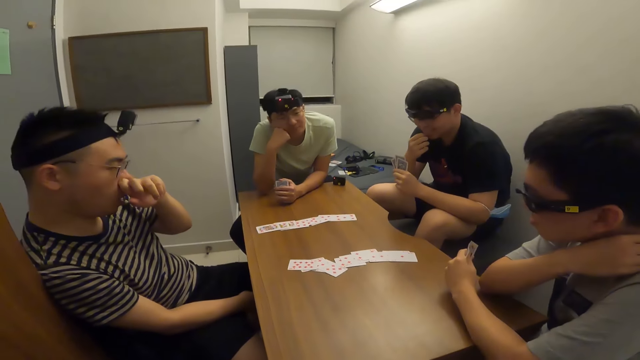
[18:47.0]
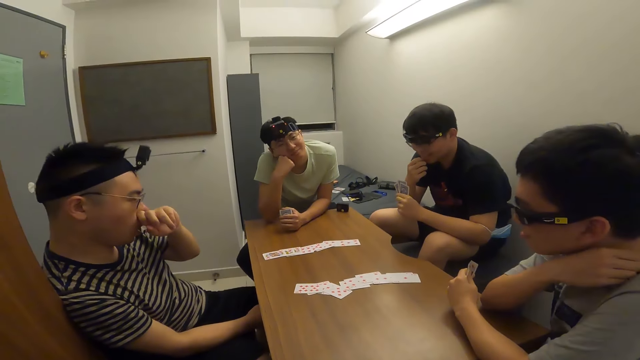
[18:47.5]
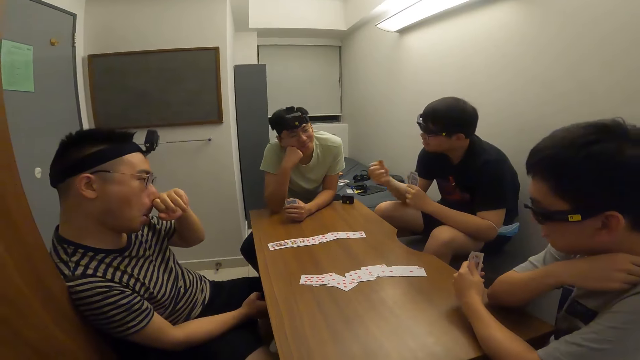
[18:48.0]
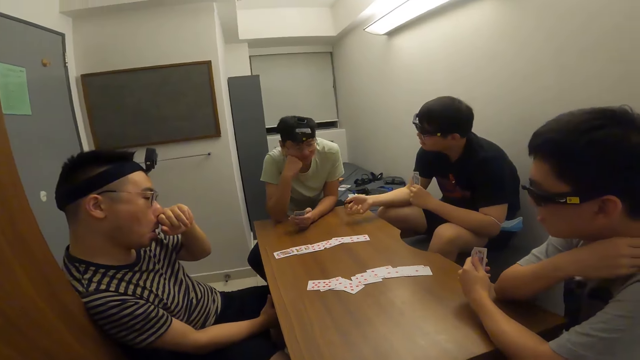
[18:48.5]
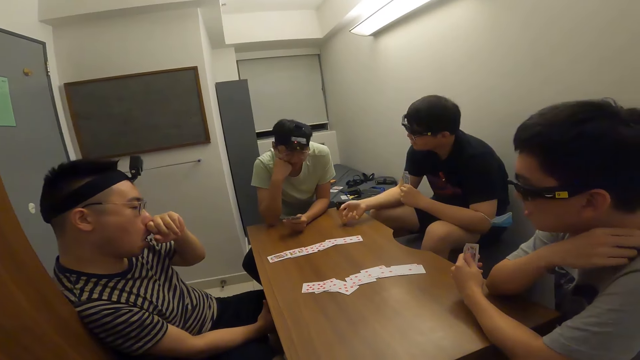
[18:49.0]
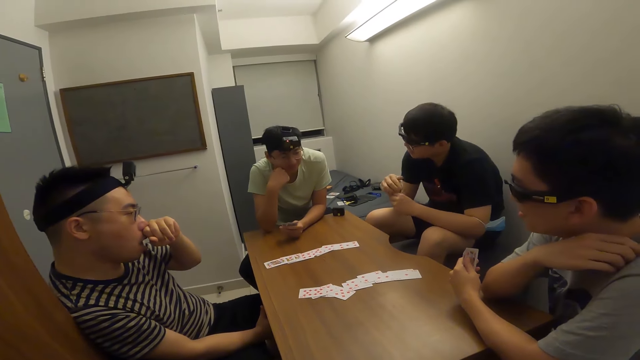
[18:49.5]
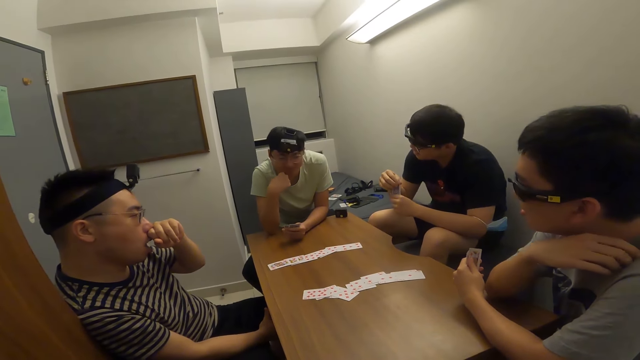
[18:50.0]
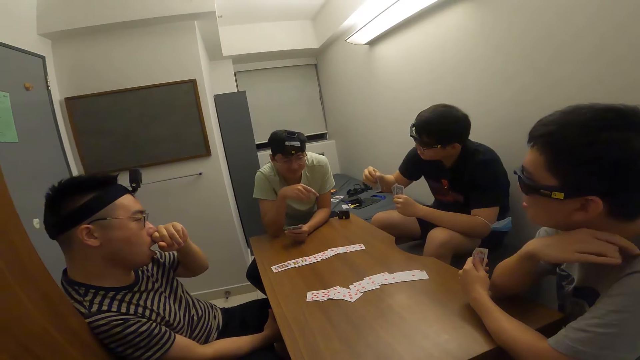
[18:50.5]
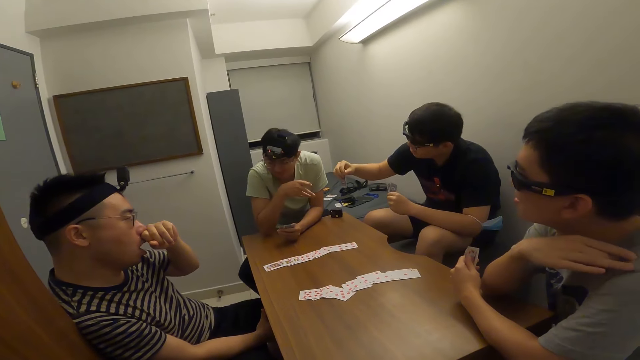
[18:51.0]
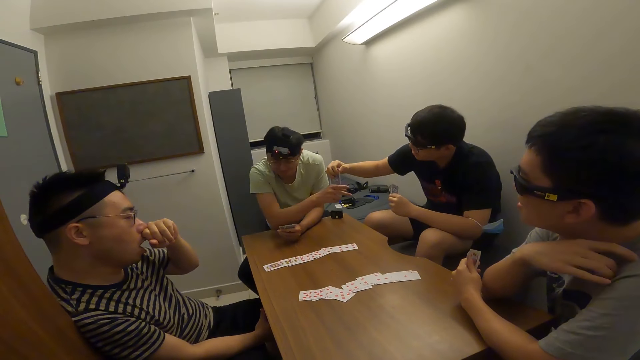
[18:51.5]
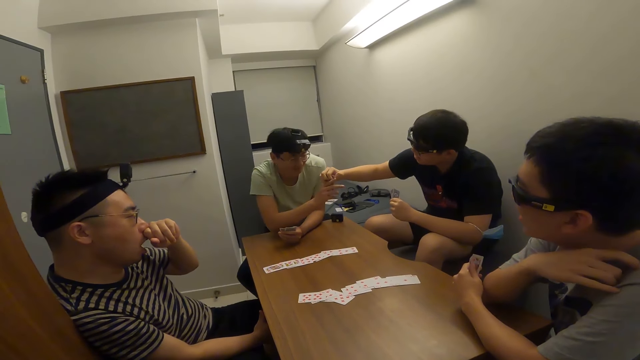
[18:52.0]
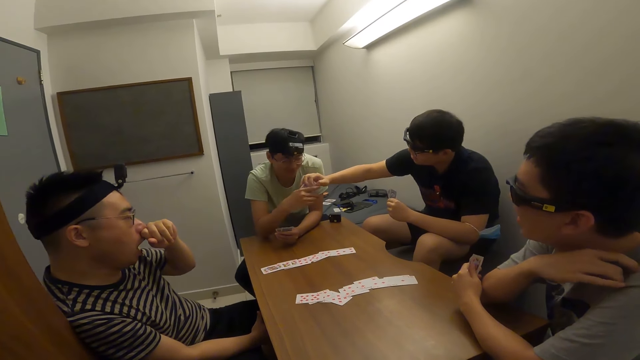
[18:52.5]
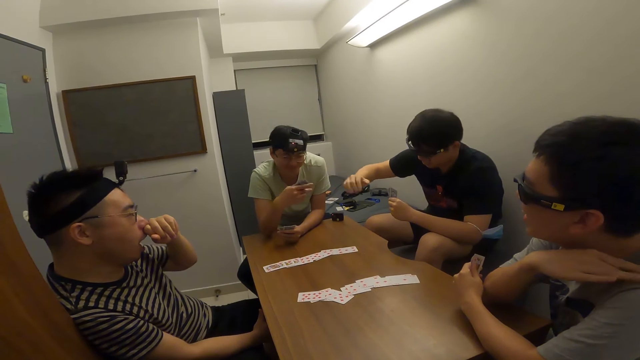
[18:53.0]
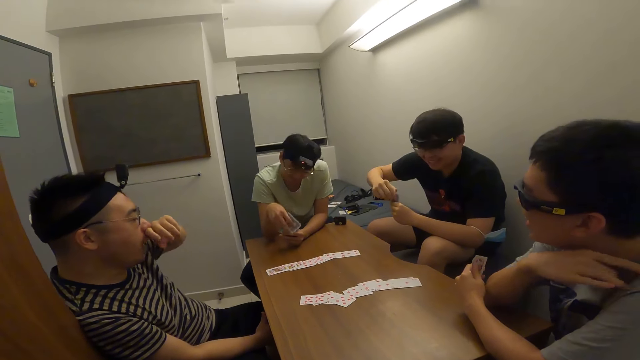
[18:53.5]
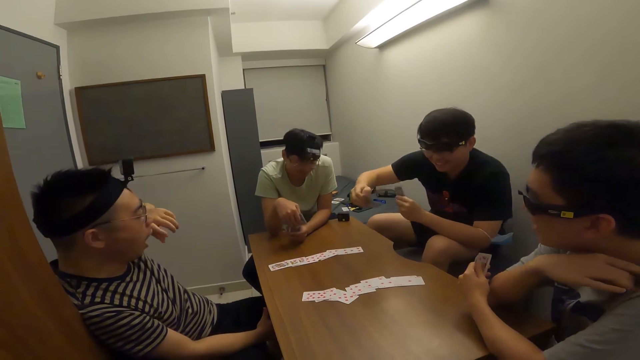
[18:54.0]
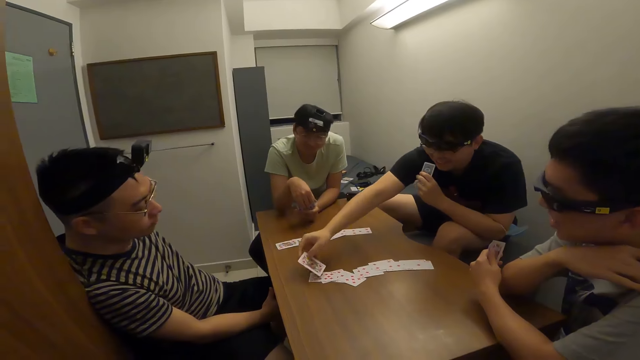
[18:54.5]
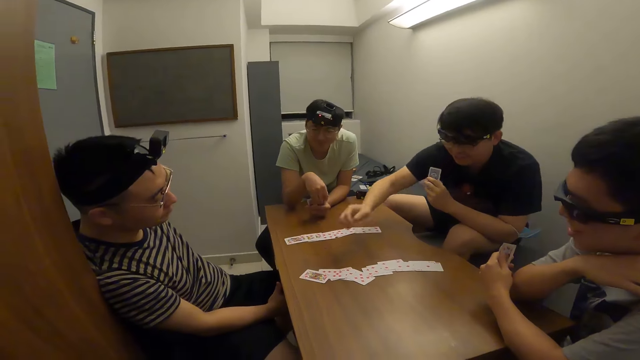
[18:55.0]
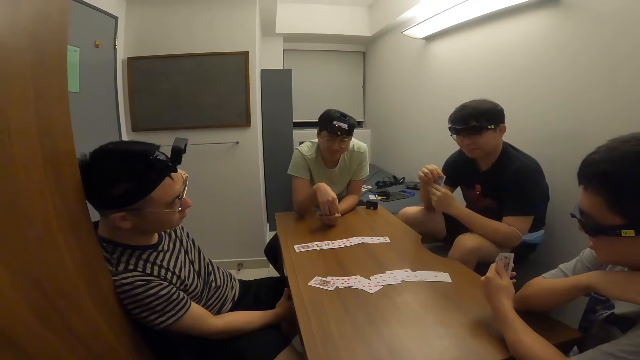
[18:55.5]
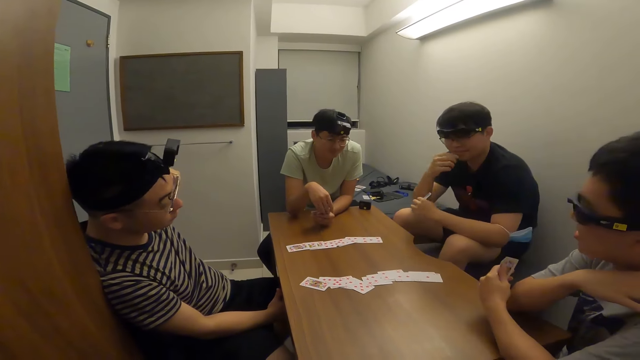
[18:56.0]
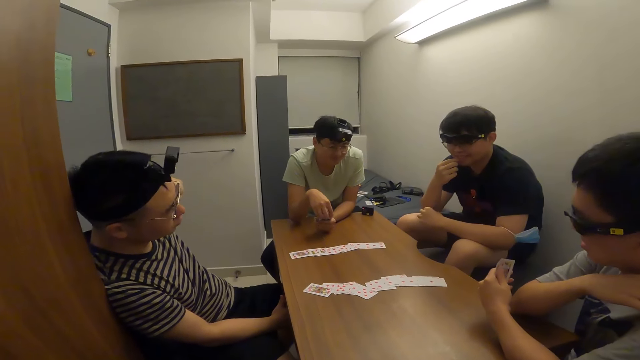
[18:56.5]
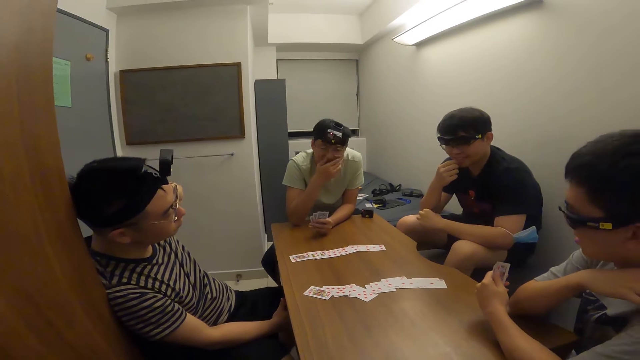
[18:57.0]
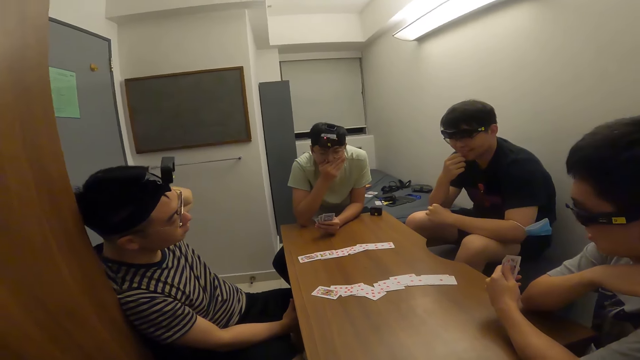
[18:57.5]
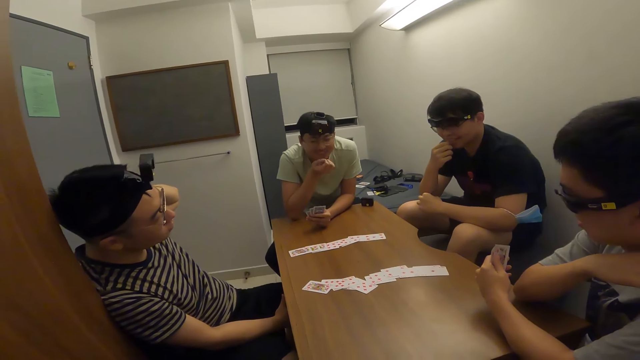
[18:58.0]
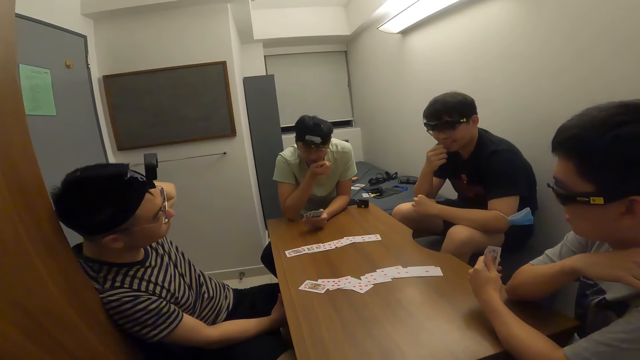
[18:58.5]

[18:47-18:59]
A man passes a card to another man with his right hand. The other man collects the card from the first man with his right hand. The first man places a card on the table with his right hand.

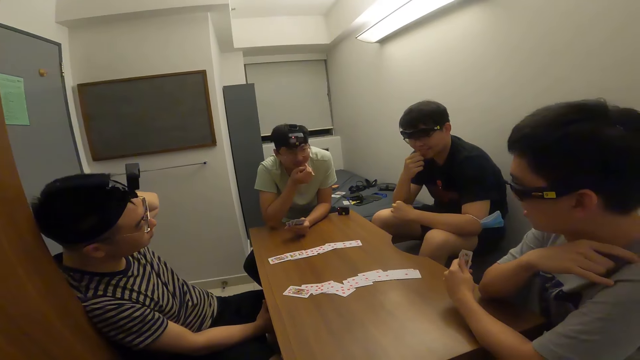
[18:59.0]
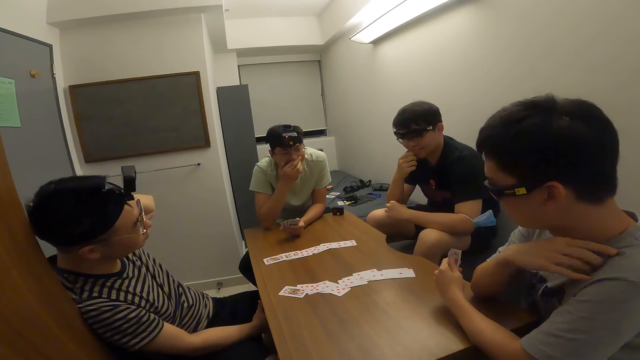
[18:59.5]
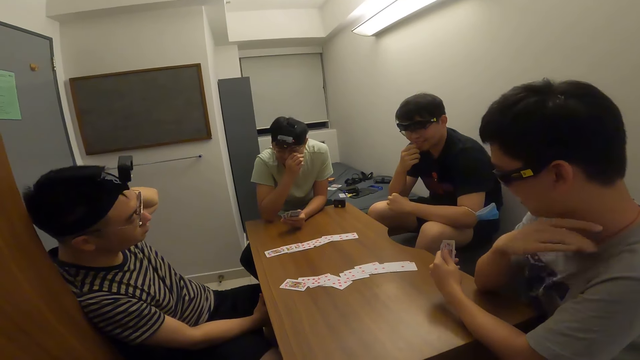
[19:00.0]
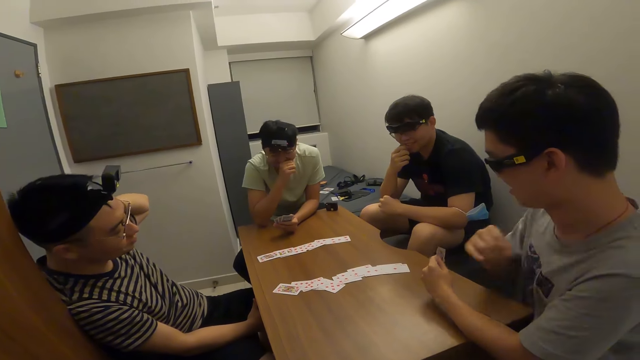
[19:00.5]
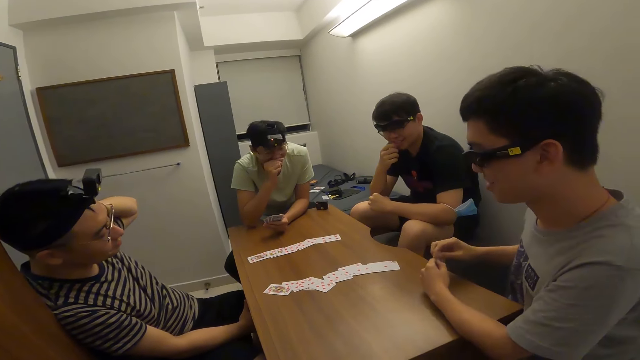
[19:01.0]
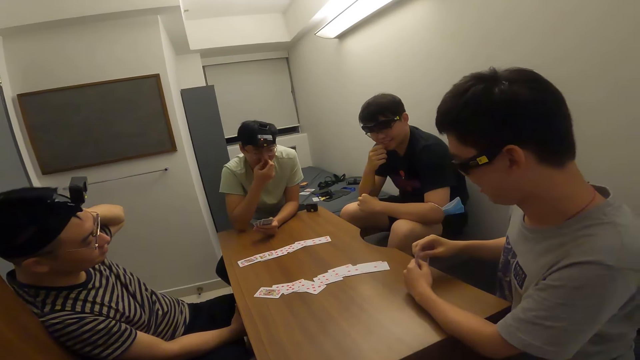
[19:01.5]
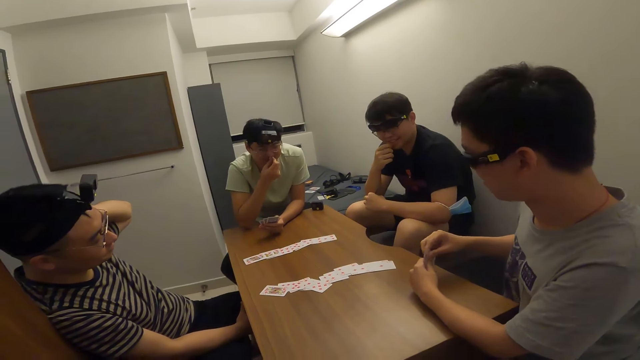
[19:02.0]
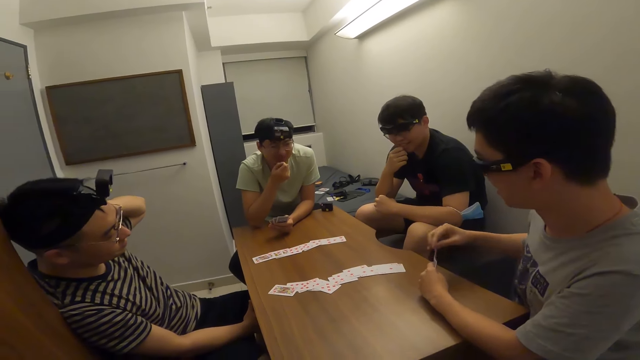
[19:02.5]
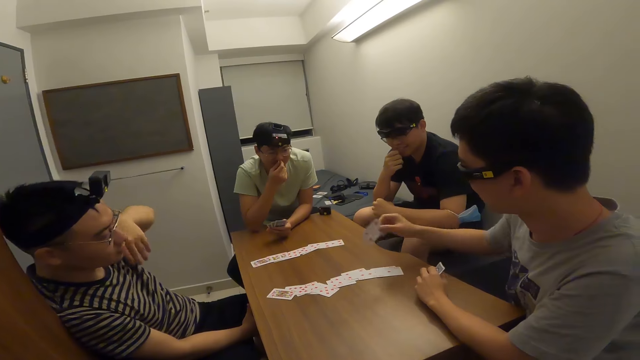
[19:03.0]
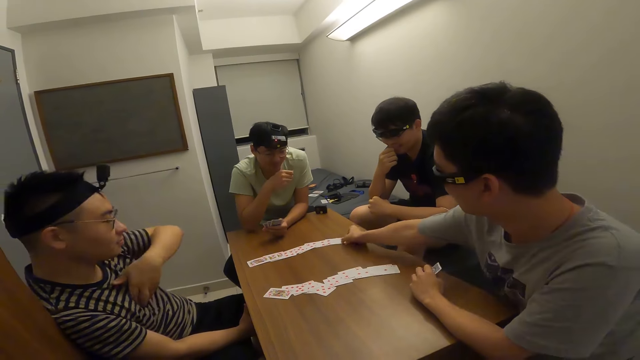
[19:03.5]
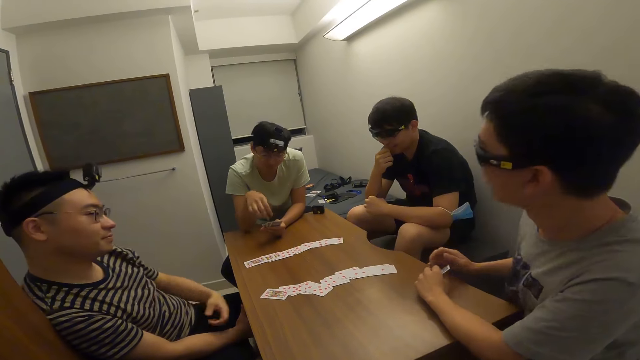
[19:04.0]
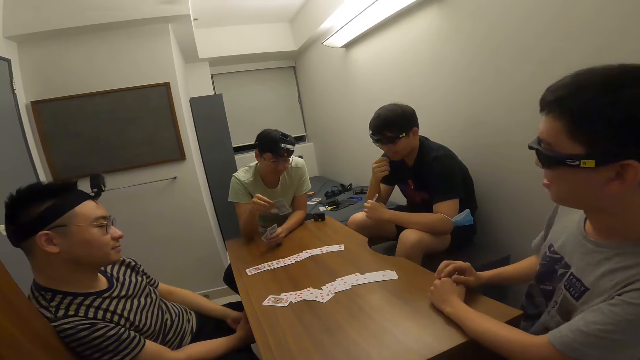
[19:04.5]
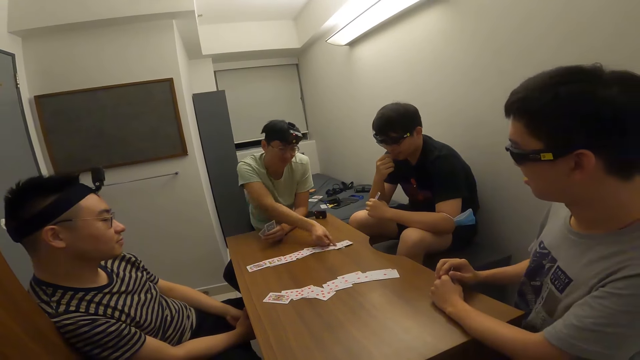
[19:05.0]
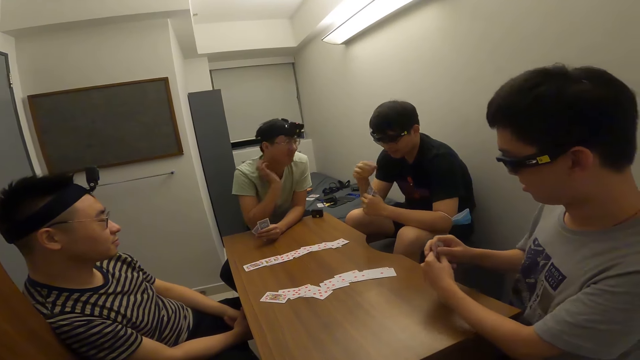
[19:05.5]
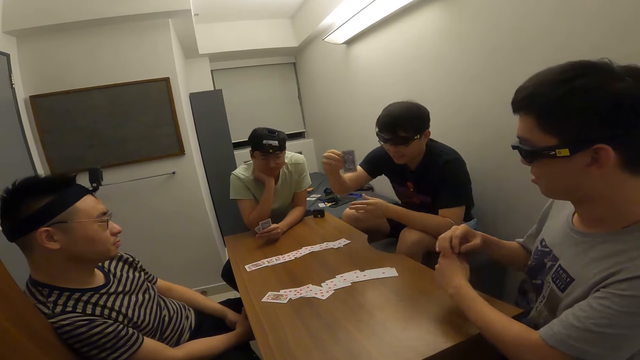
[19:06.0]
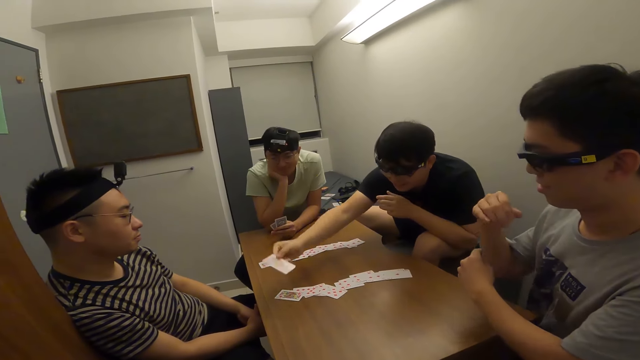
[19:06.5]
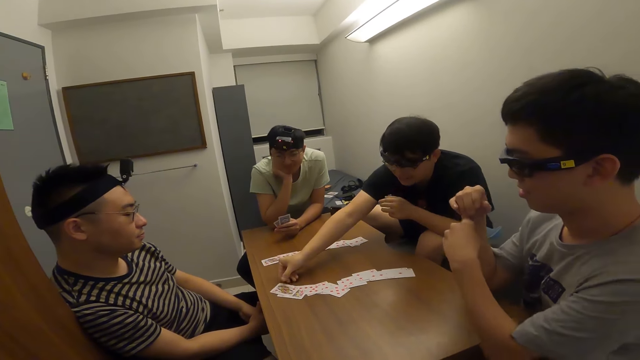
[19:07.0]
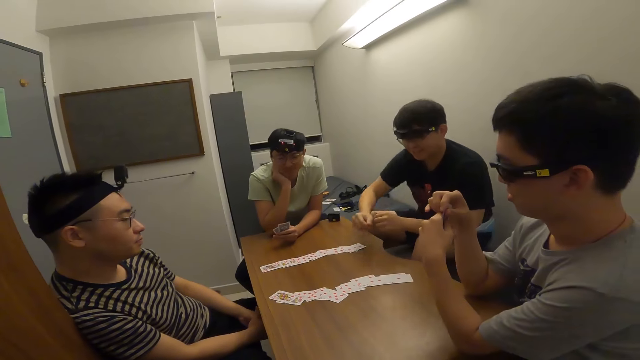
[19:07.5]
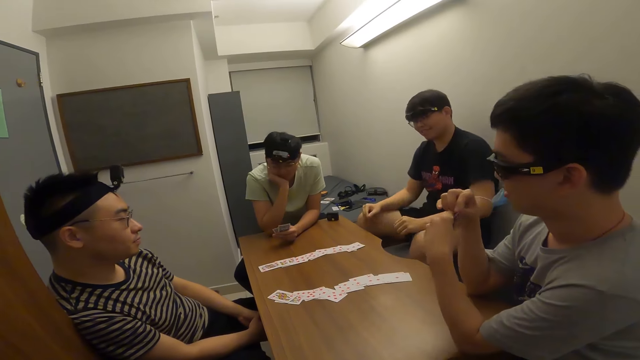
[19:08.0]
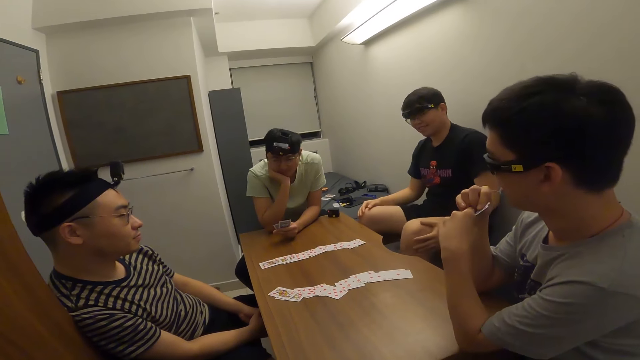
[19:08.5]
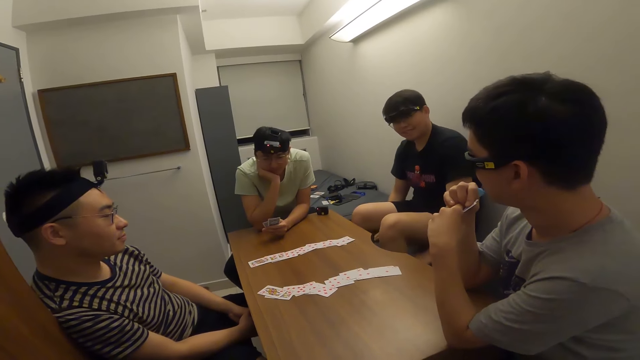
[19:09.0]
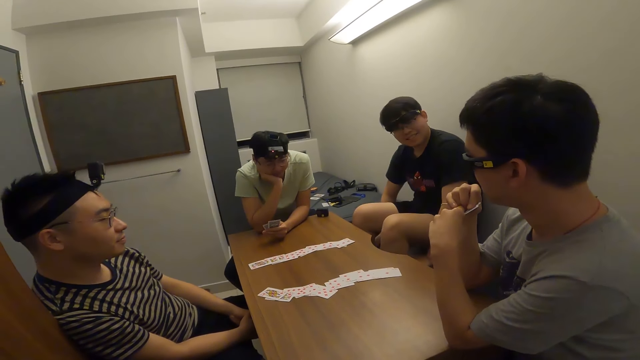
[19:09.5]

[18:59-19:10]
A man places a card on the table with his right hand. Another man places a card on the table with his right hand. A third man places a card on the table with his right hand.
